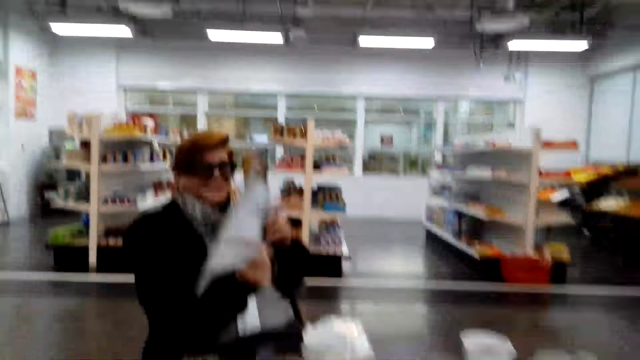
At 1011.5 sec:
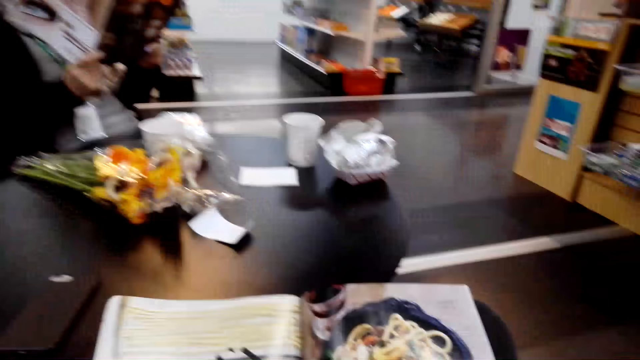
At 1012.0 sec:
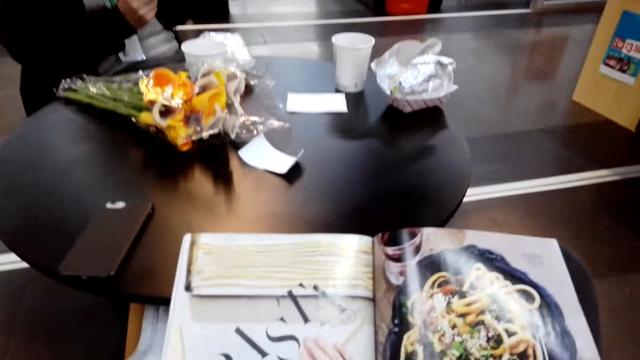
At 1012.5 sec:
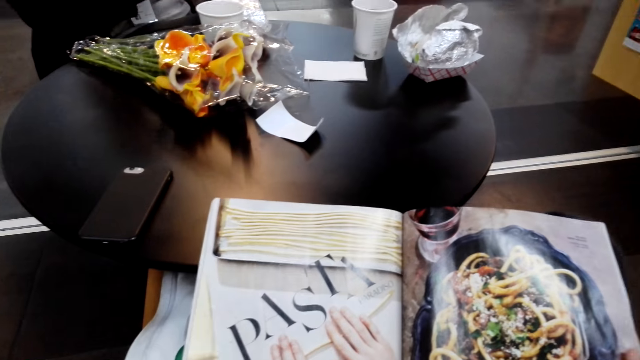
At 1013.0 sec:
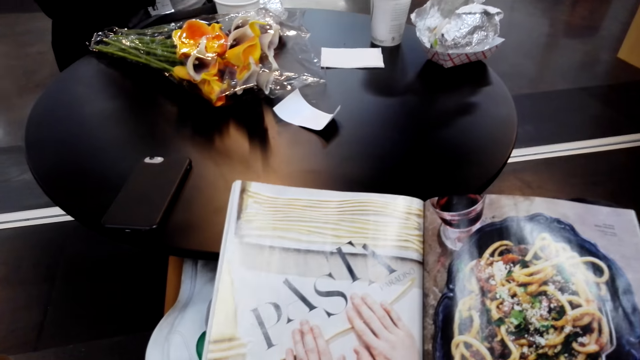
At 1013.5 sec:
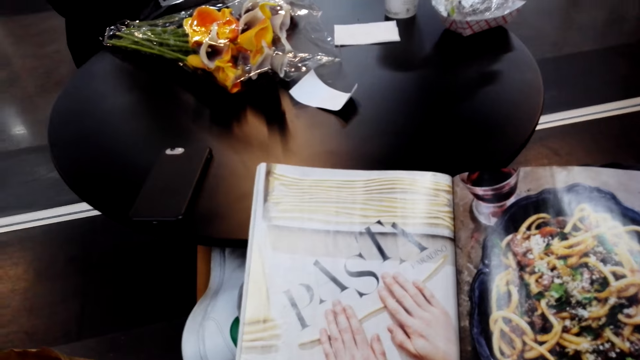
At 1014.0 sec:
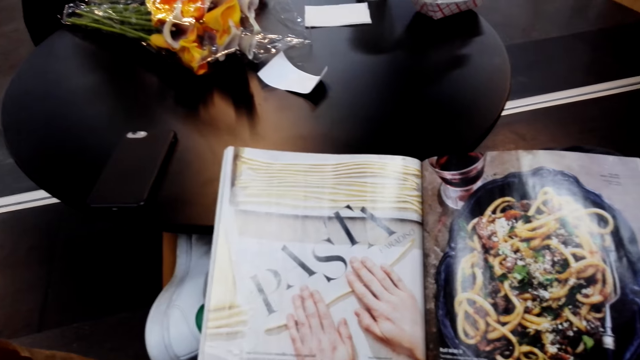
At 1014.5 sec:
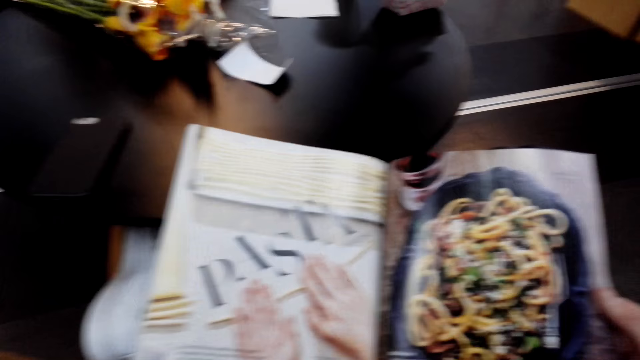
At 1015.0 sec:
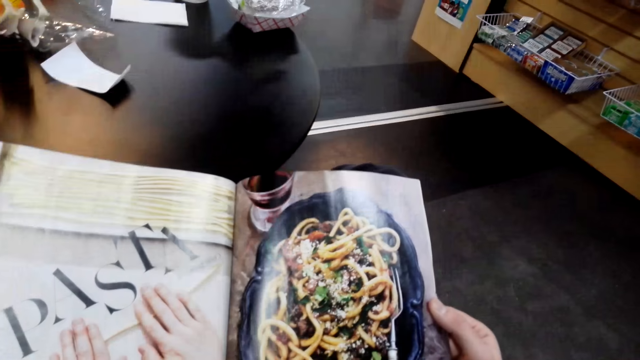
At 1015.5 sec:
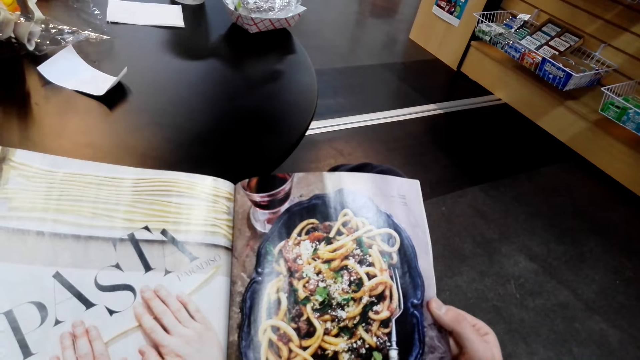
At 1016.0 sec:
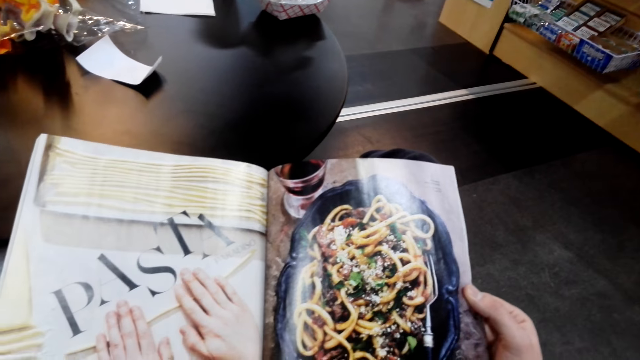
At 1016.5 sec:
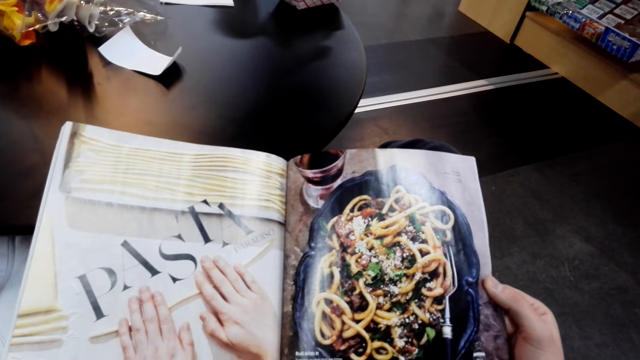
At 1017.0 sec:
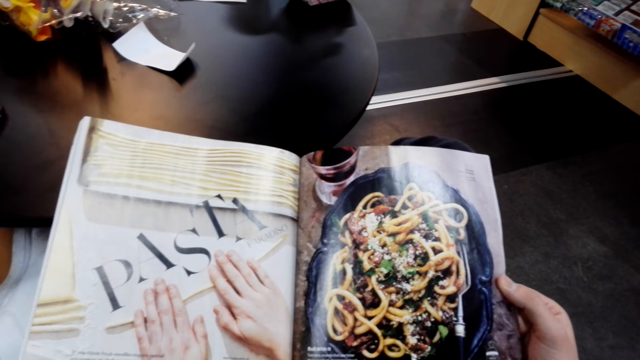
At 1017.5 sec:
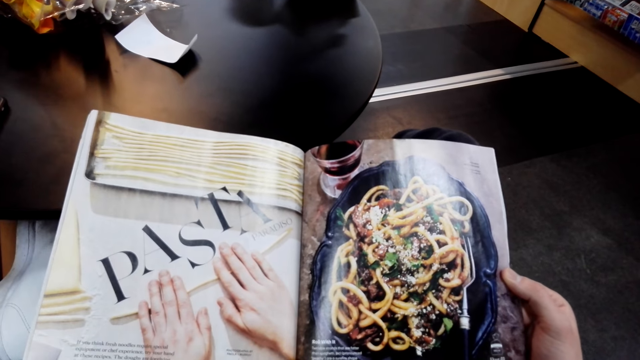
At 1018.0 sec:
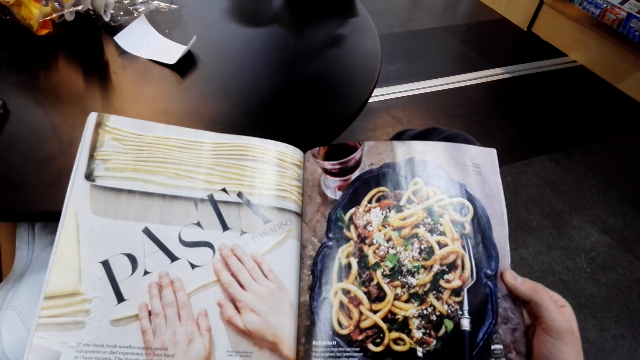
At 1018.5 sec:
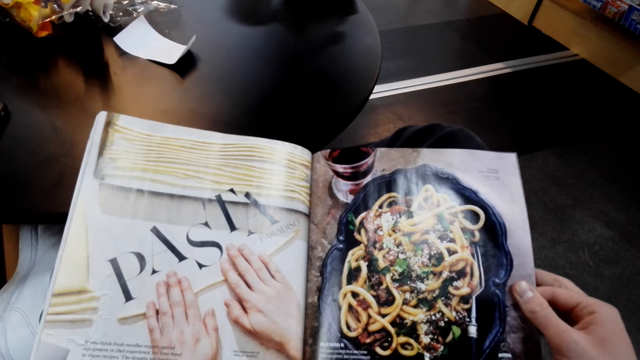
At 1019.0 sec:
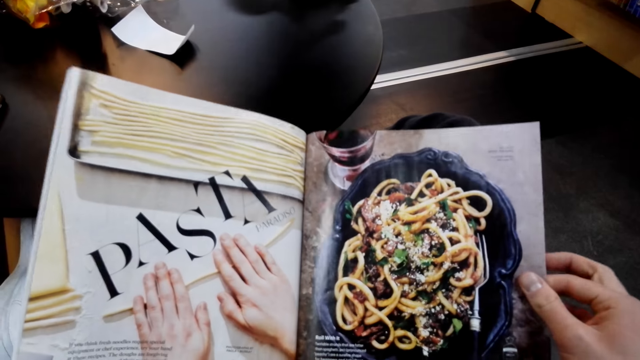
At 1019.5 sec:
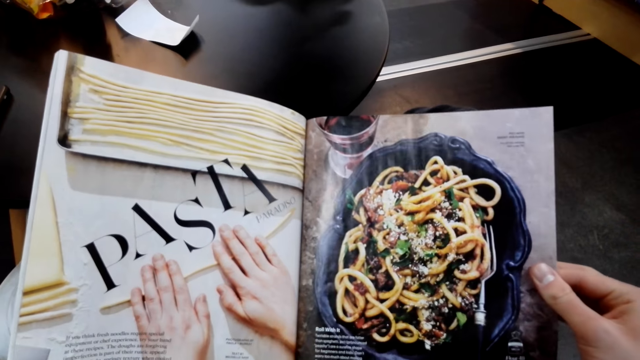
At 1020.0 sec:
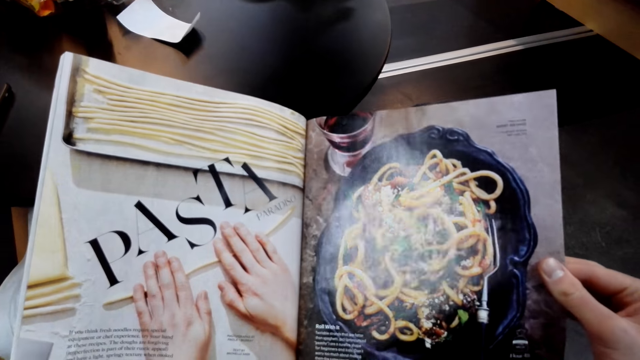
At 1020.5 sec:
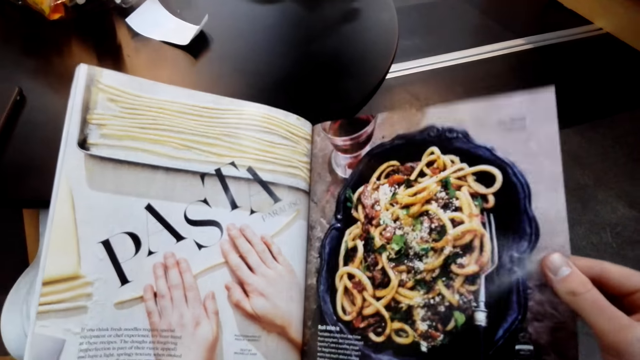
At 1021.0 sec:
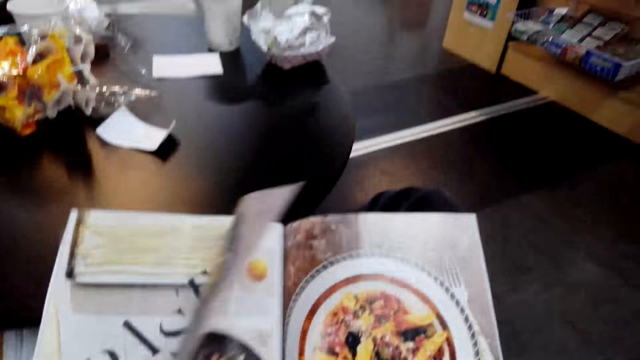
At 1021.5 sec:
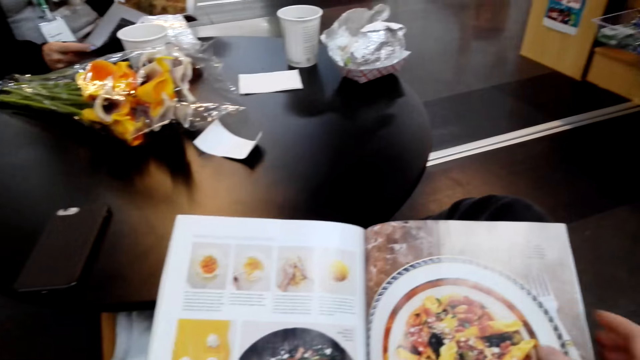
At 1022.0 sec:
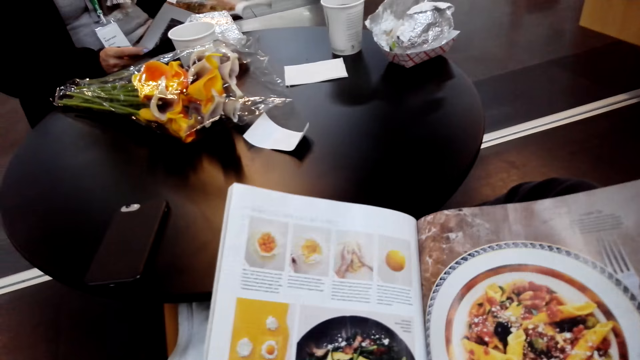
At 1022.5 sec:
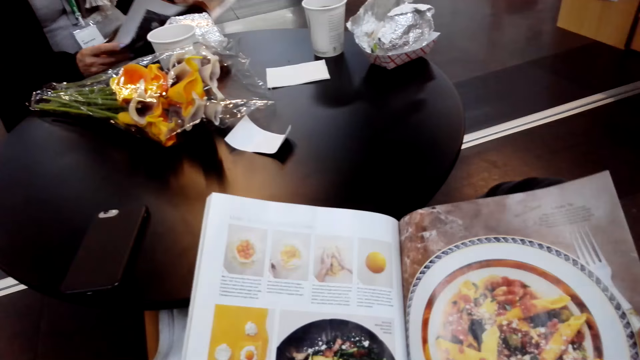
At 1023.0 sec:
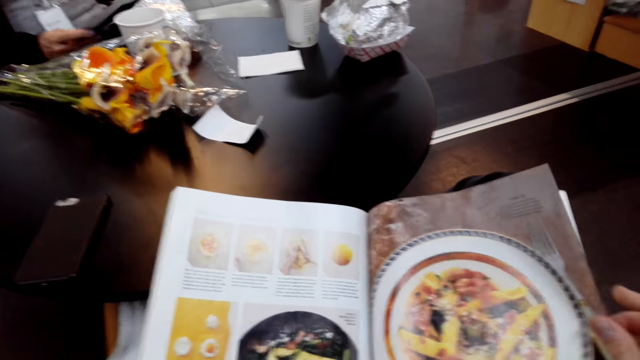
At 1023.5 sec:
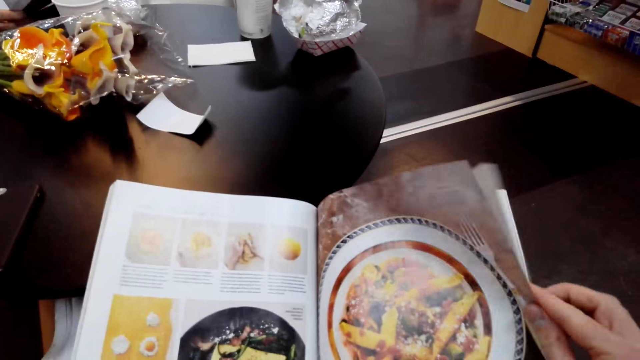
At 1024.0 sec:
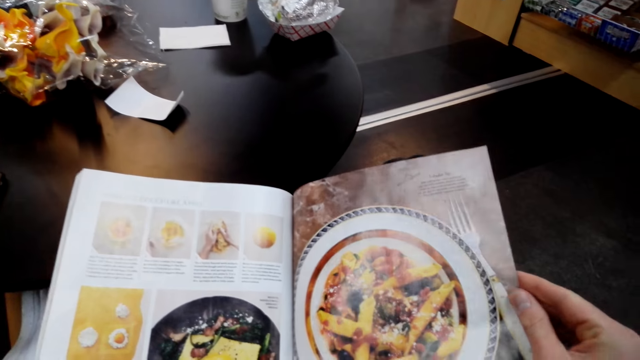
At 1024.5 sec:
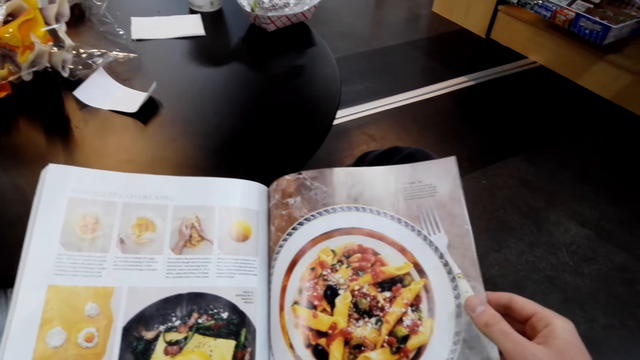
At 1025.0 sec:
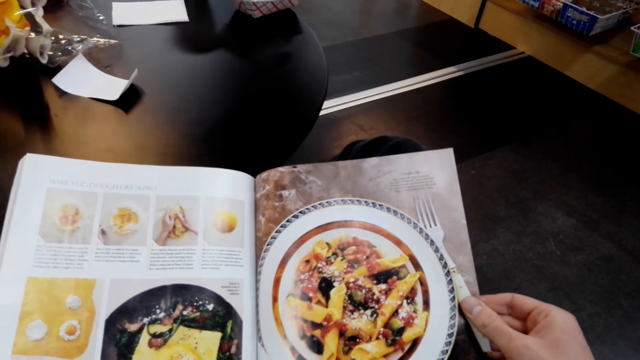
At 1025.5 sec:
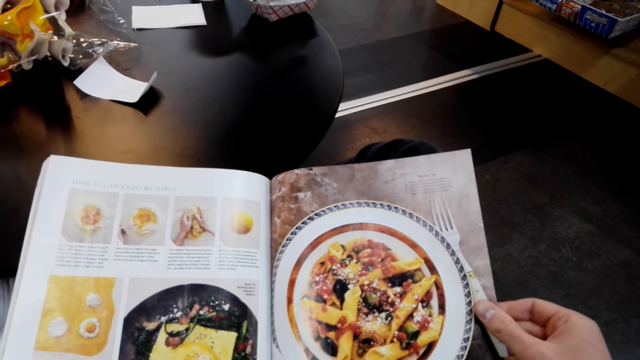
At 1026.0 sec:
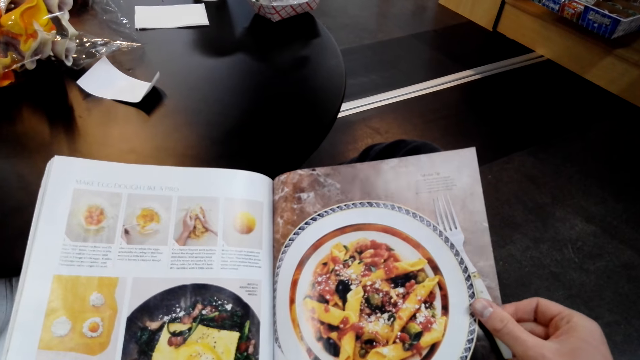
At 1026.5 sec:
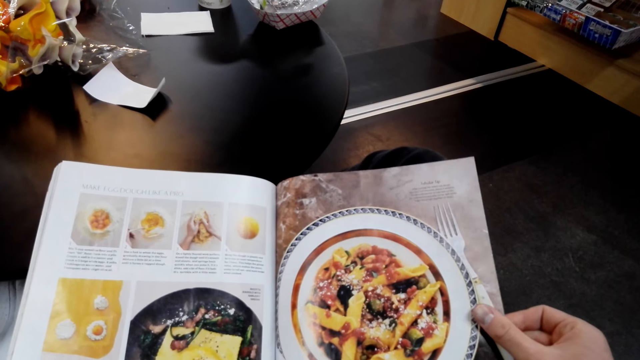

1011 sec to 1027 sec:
The camera wearer looks around. They peruse the magazine. They flip a page. They peruse the magazine.

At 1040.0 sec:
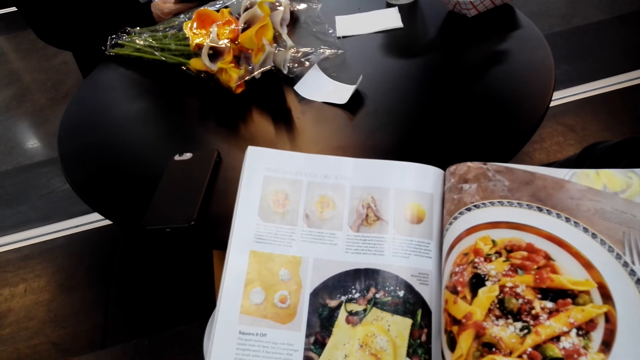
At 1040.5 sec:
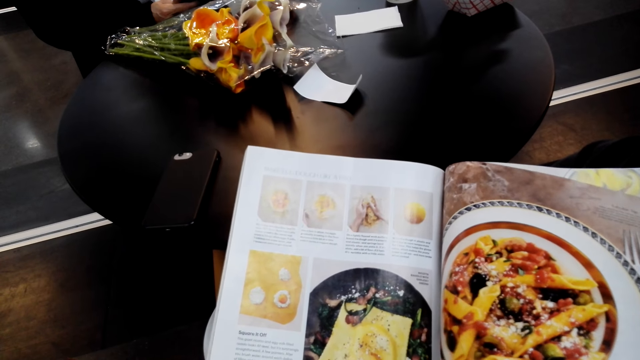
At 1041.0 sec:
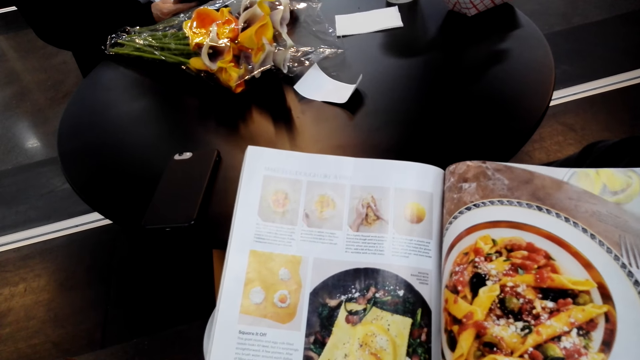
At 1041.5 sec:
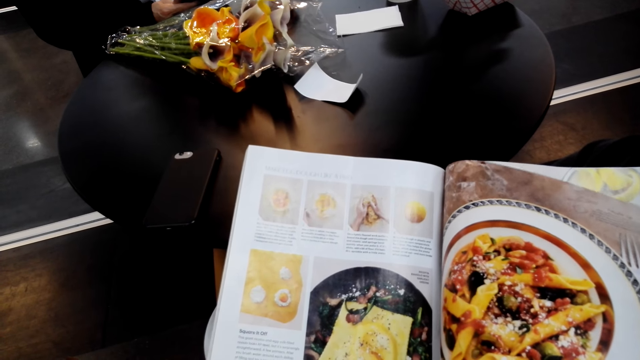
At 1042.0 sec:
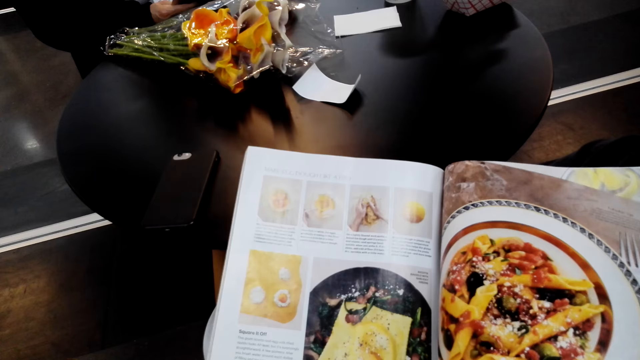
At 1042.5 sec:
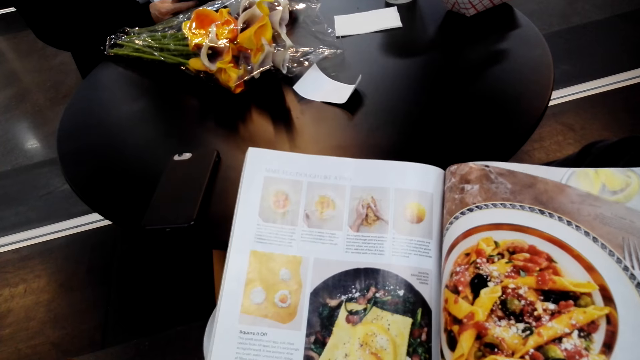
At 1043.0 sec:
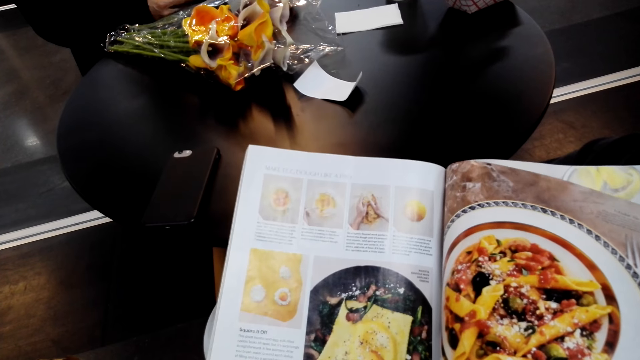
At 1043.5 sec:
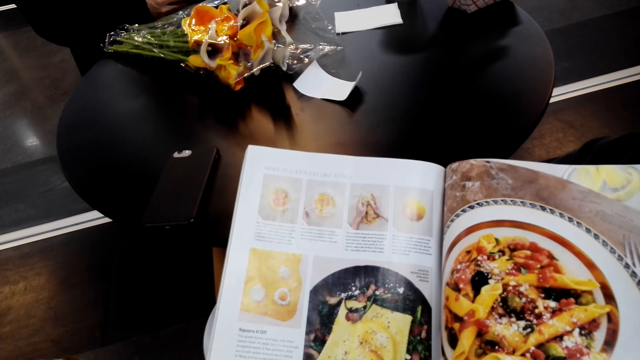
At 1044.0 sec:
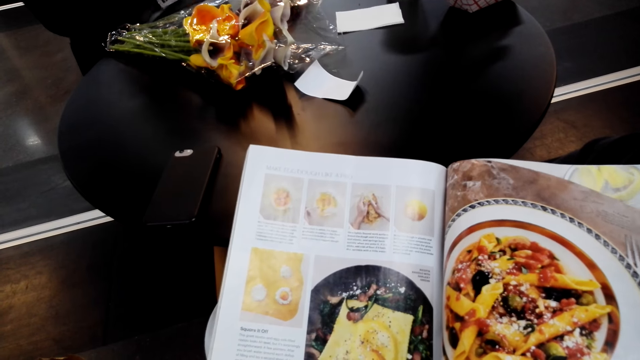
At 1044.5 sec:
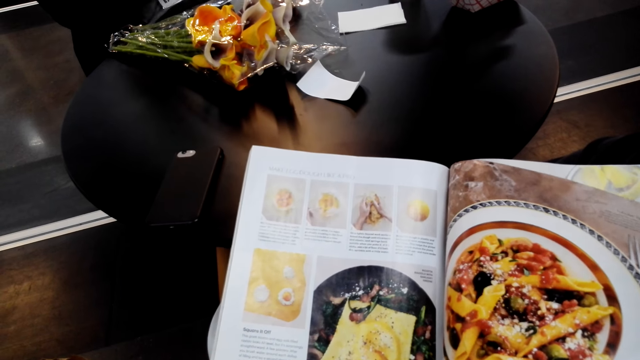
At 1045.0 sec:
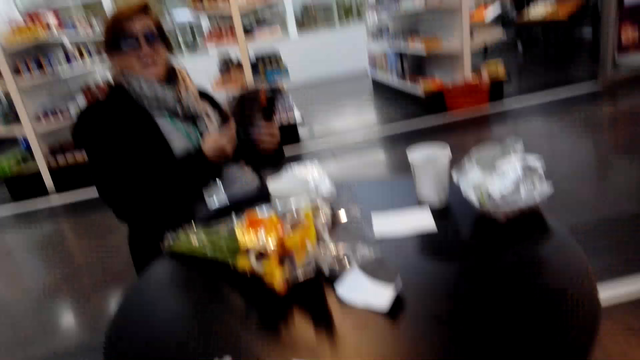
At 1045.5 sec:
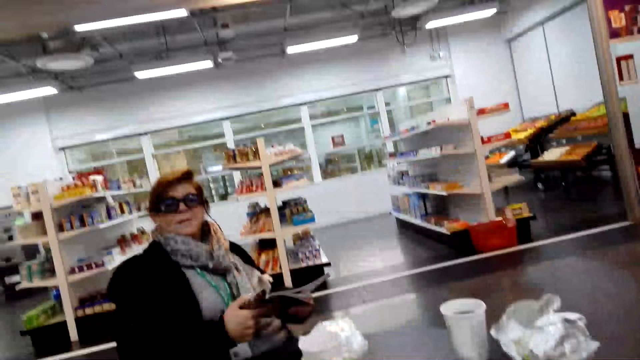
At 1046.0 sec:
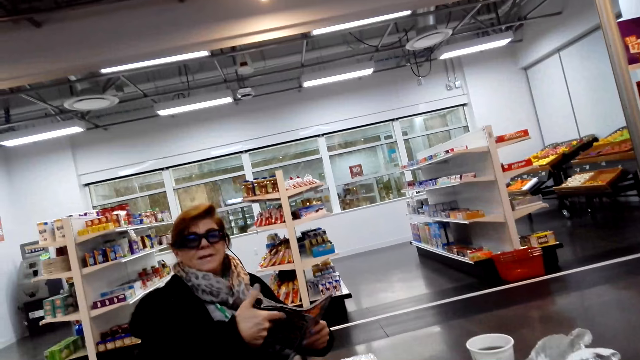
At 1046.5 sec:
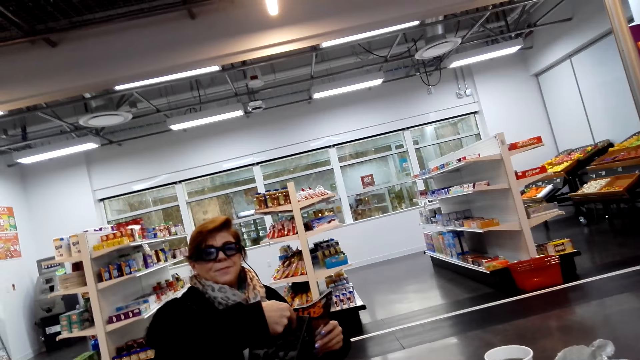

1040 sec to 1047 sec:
The camera wearer peruses the magazine. They look around. The lady talks with the camera wearer.
